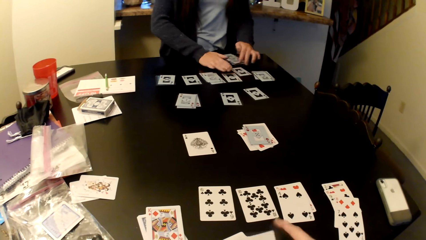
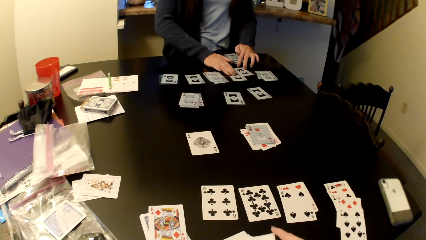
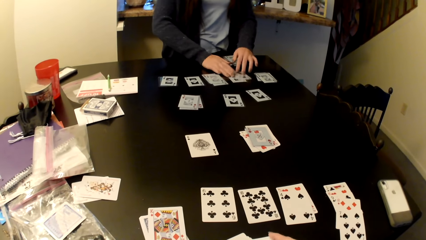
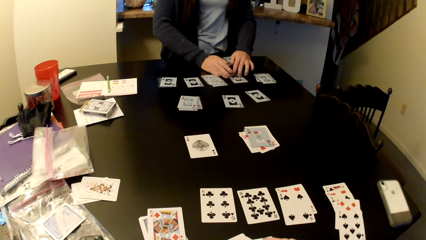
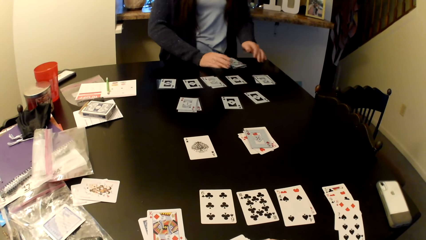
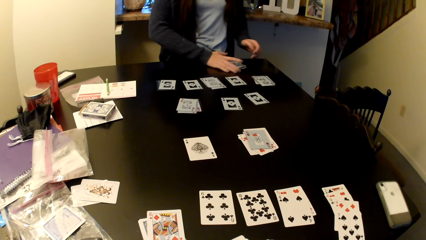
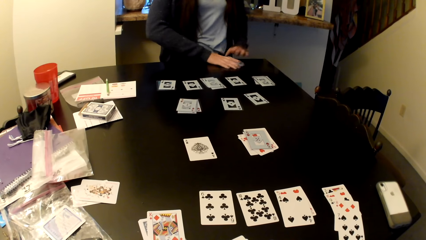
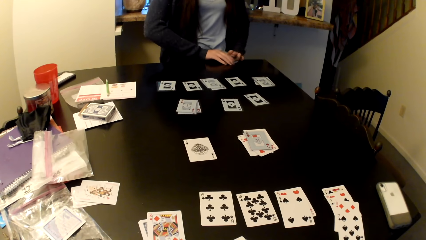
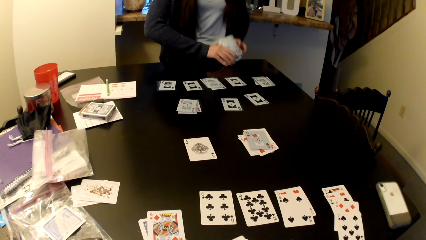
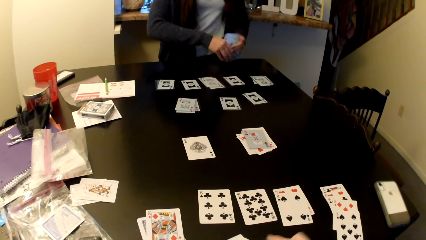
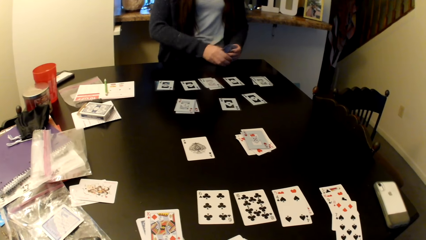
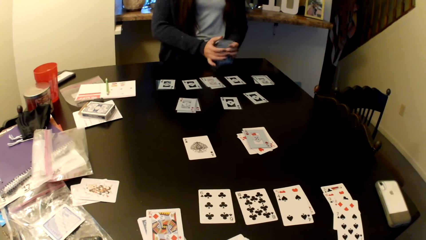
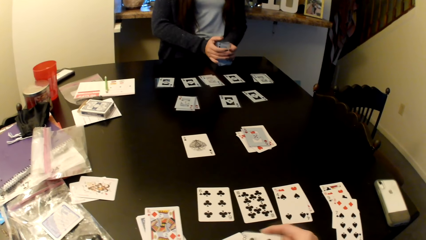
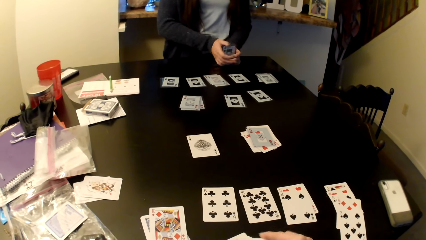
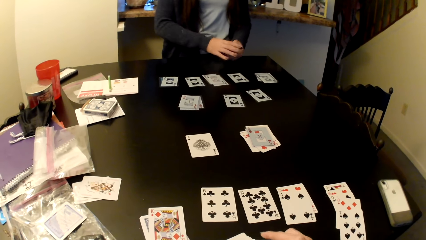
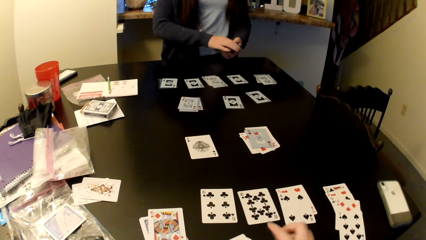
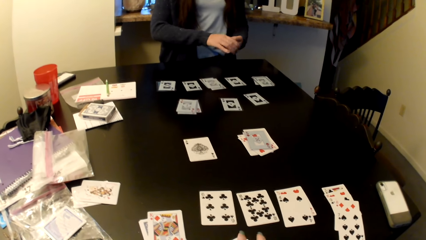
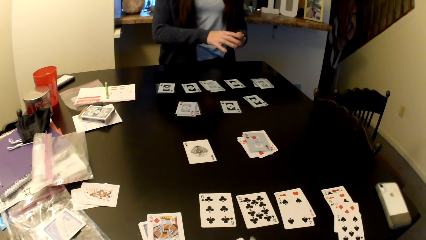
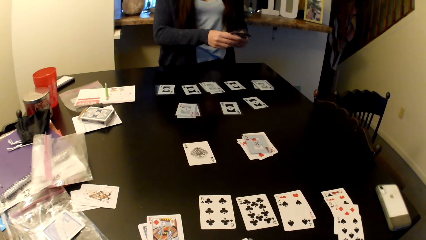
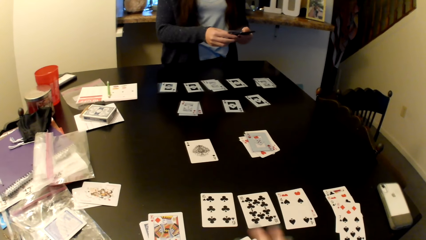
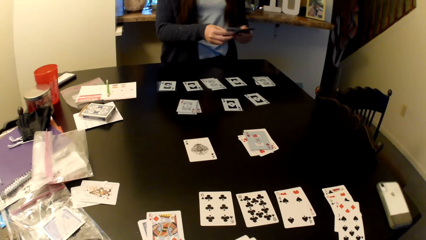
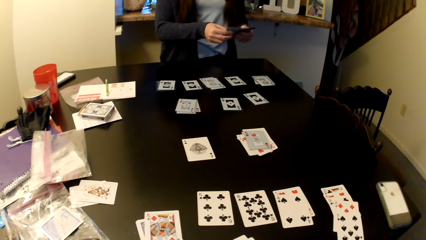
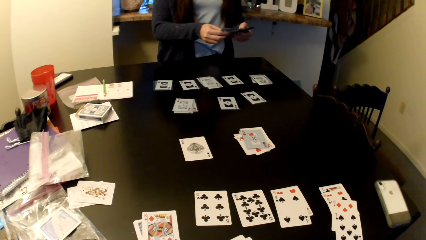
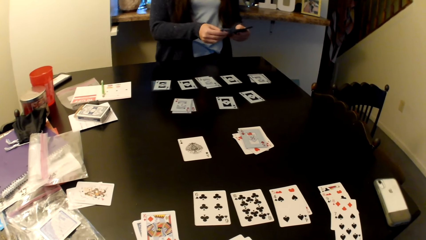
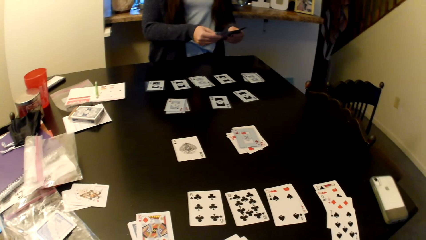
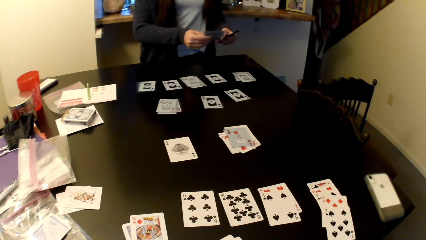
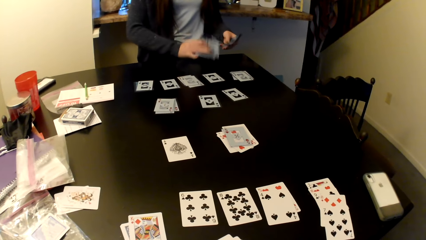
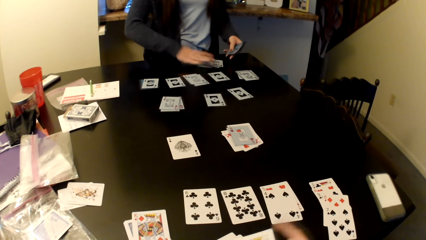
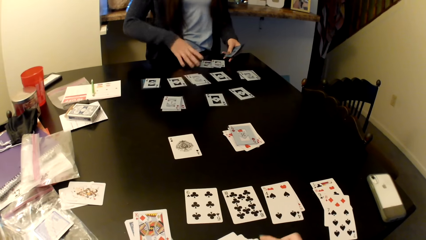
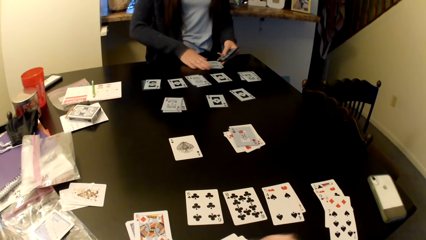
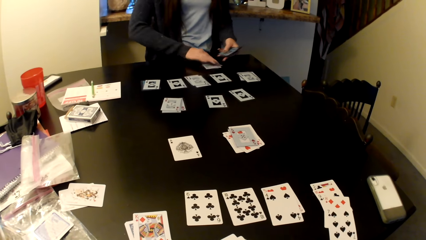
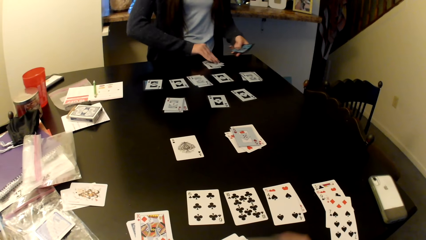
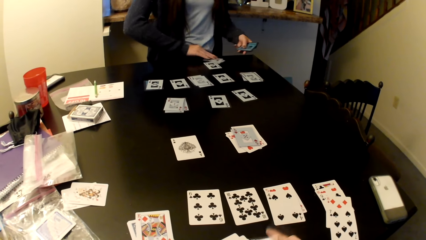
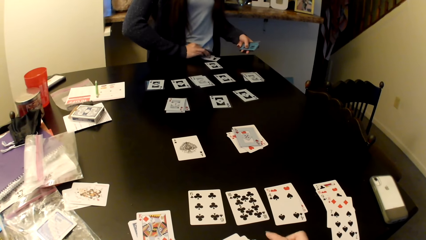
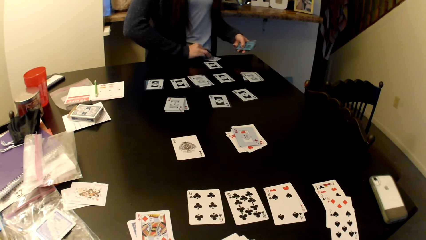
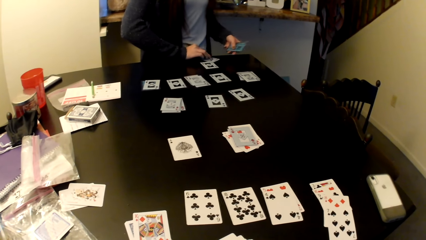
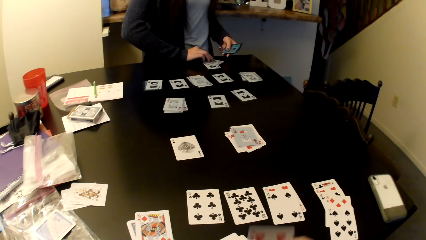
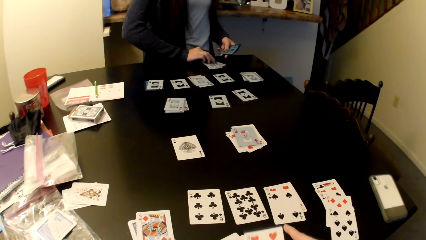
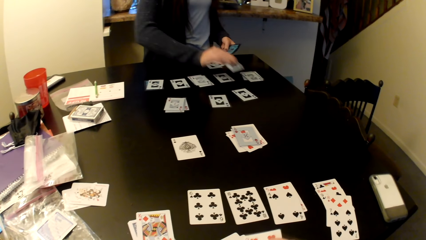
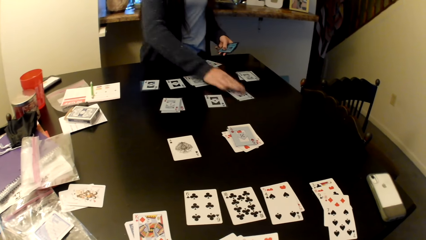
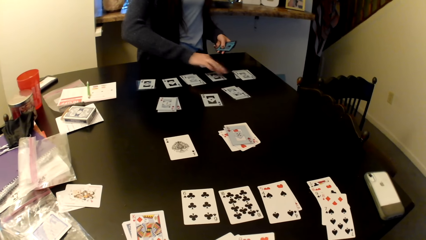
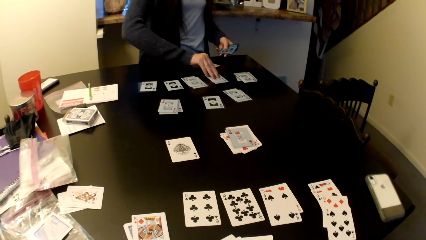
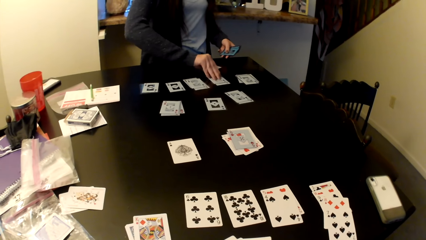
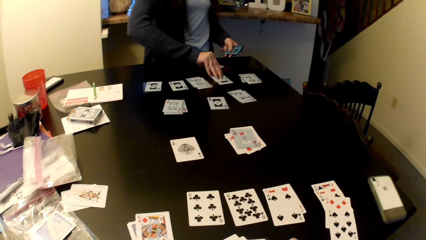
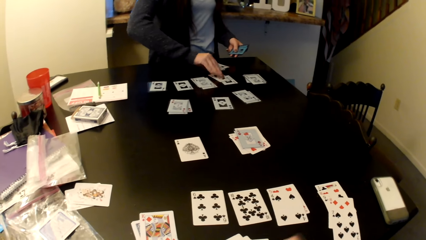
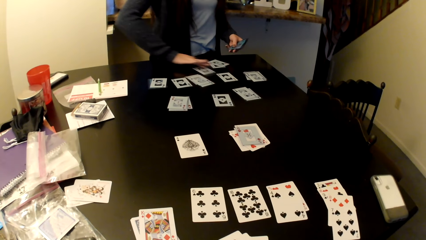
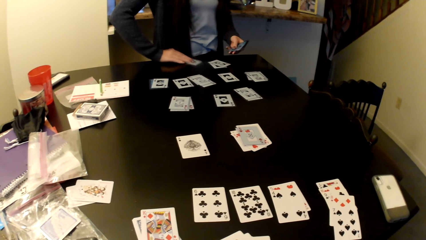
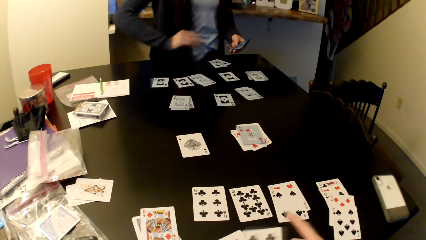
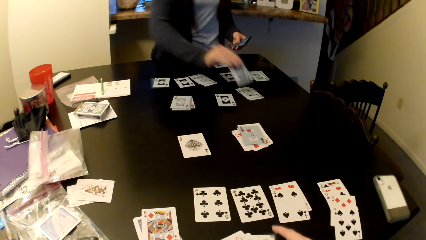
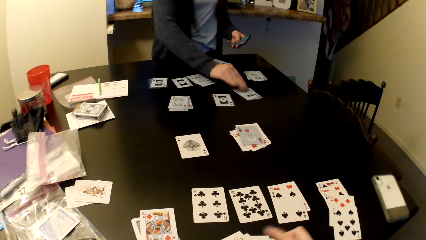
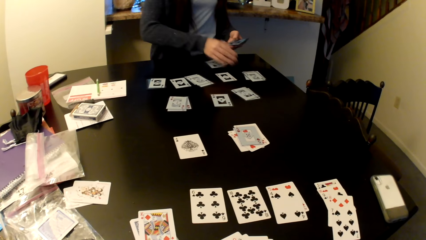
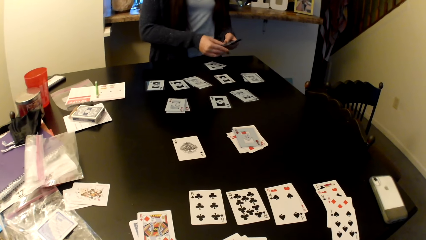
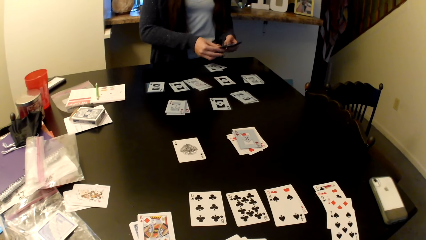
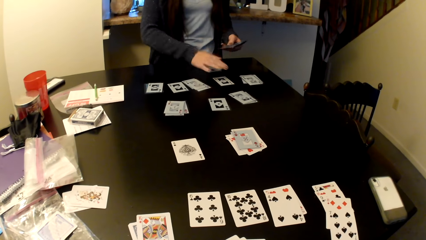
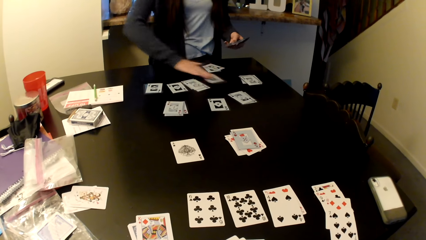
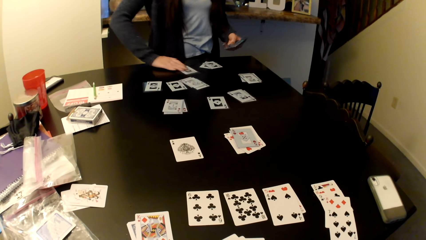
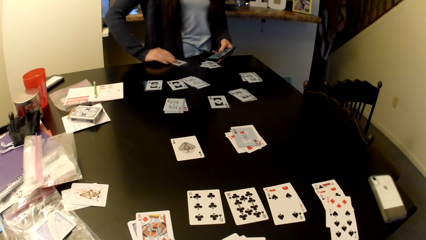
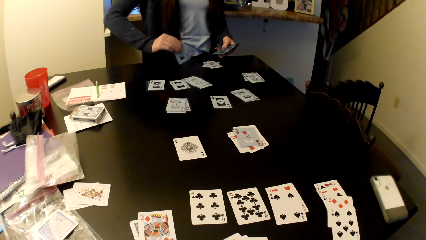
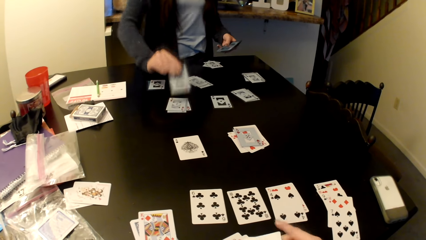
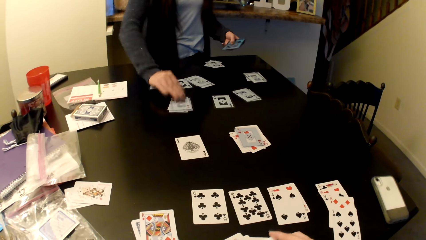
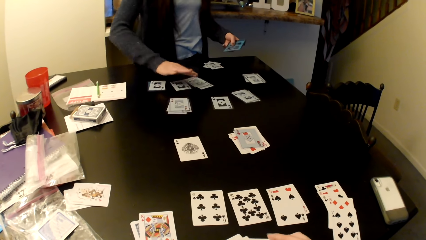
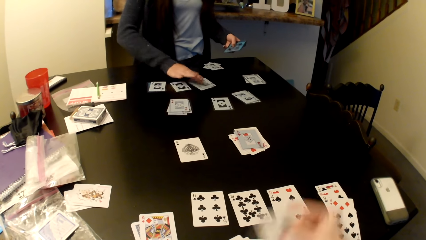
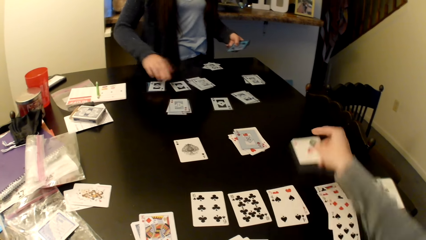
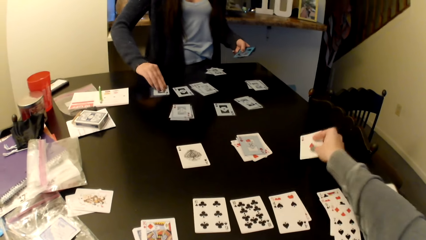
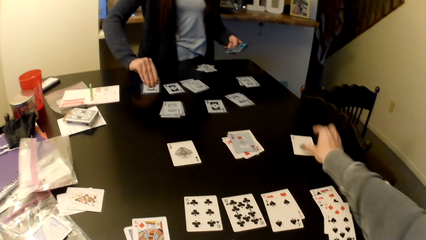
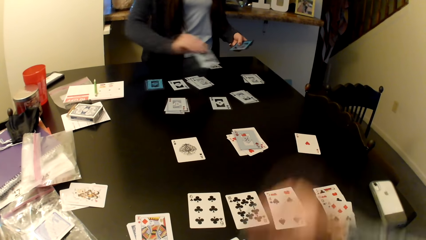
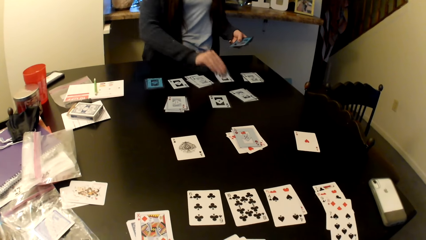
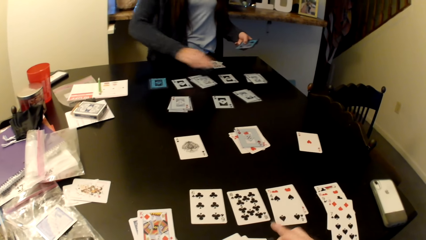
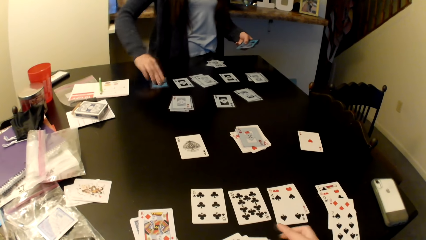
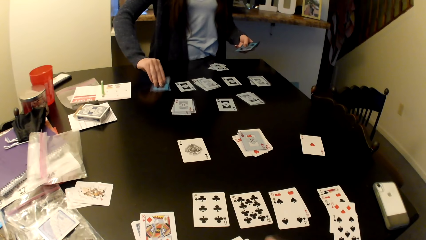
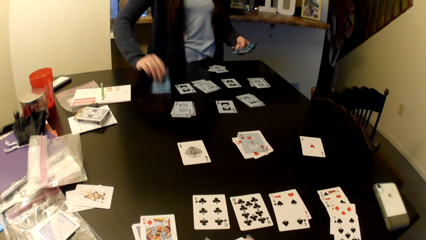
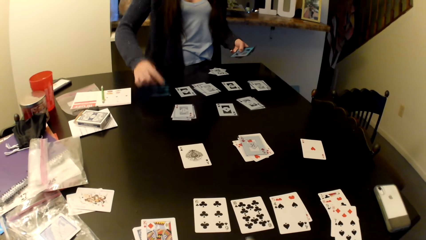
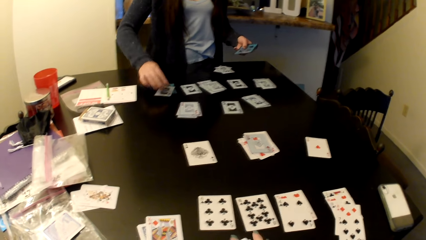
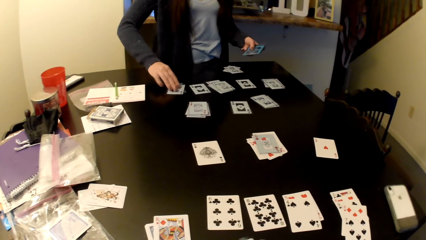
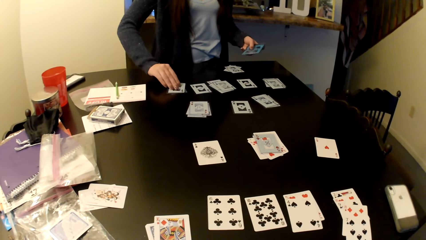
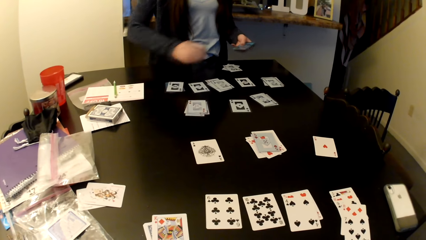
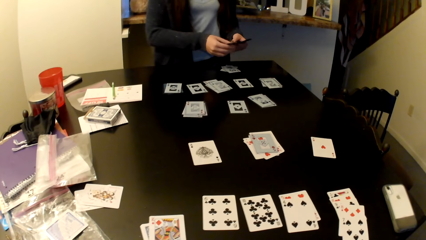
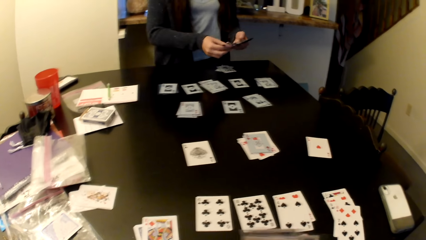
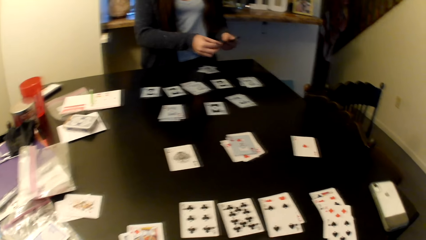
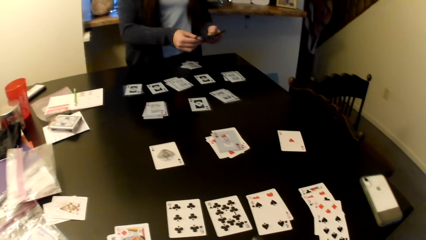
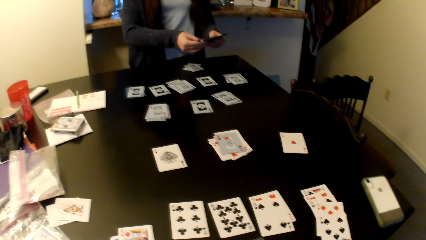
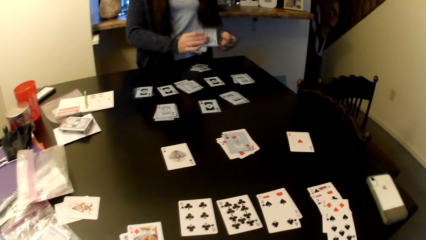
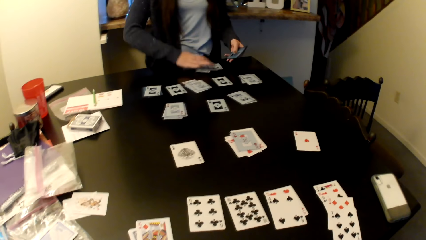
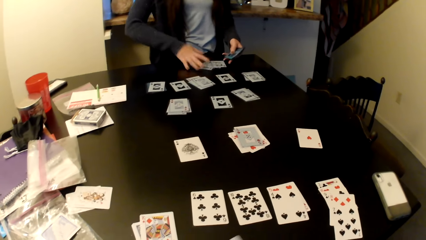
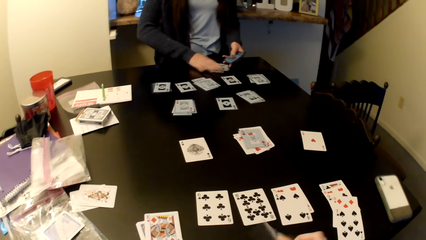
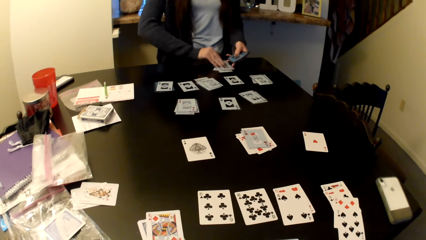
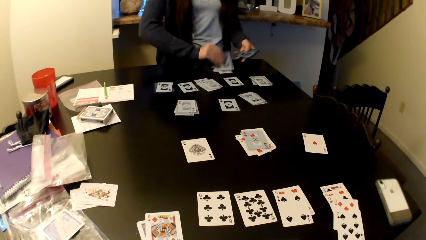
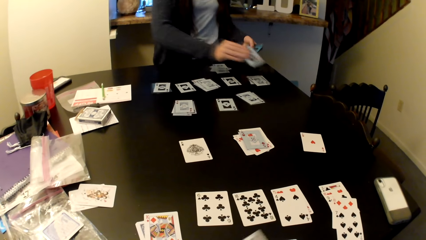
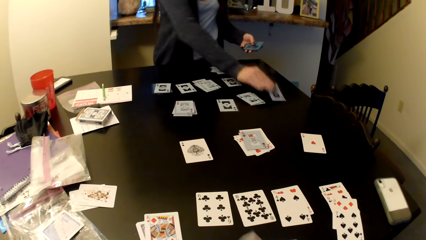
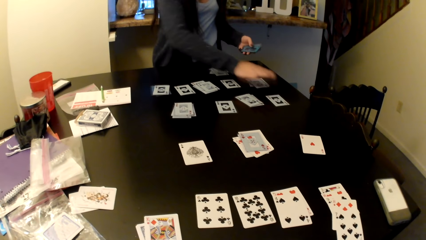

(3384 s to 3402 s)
A person picks up the cards on the table. The person puts the cards on the table. The camera wearer places a card in the middle of the table.
